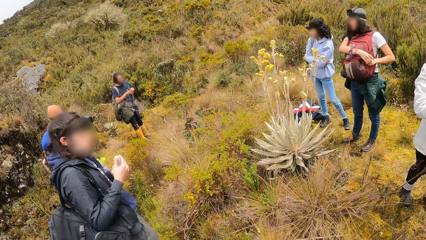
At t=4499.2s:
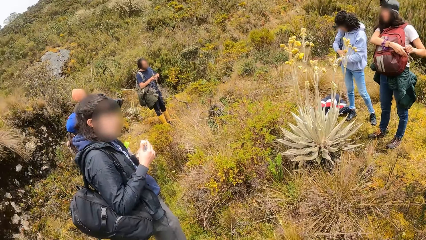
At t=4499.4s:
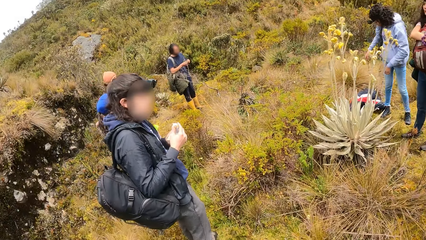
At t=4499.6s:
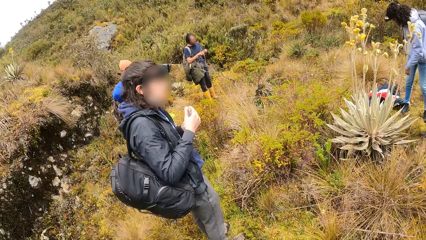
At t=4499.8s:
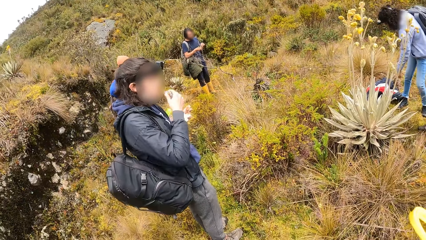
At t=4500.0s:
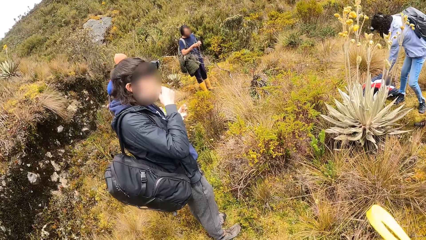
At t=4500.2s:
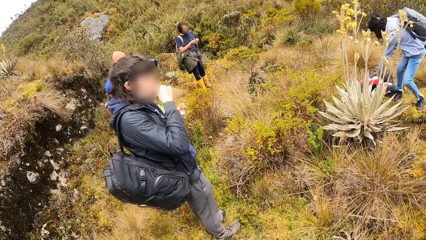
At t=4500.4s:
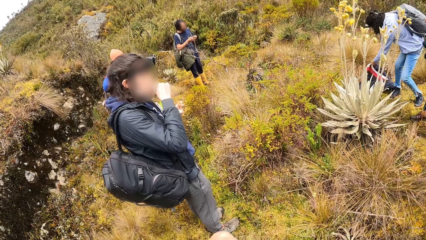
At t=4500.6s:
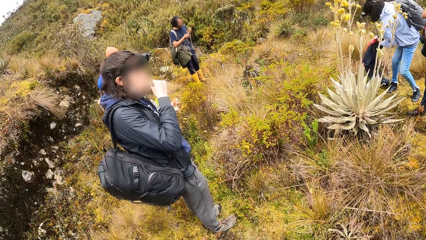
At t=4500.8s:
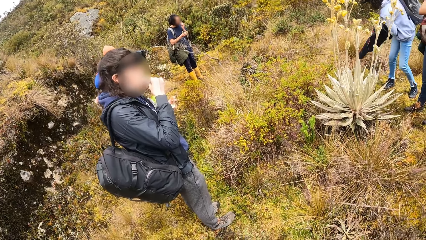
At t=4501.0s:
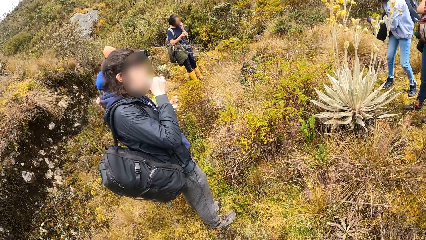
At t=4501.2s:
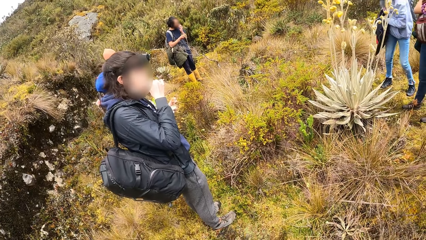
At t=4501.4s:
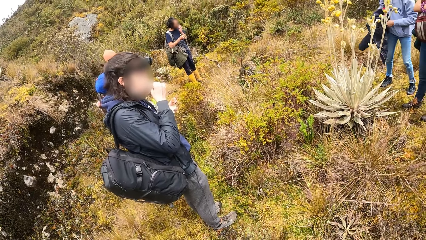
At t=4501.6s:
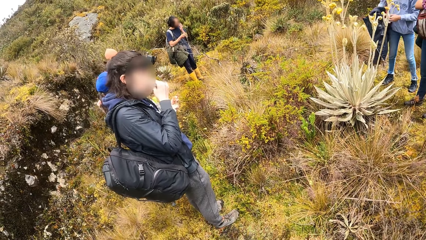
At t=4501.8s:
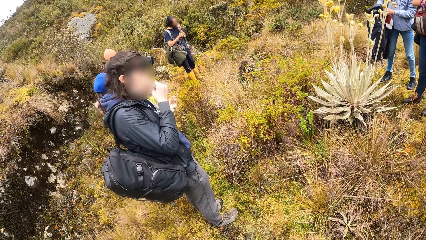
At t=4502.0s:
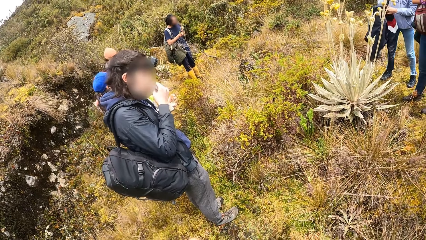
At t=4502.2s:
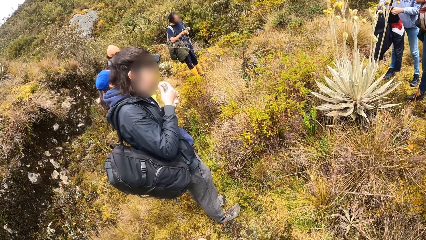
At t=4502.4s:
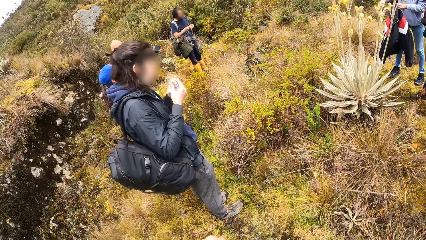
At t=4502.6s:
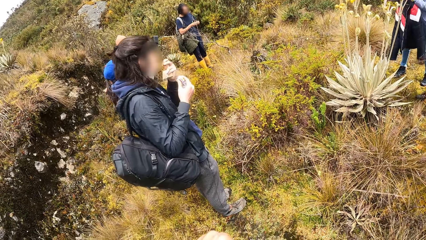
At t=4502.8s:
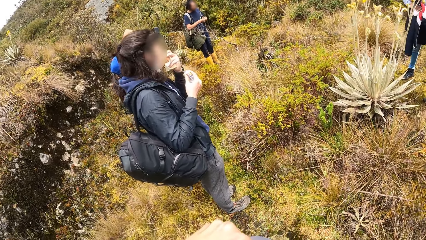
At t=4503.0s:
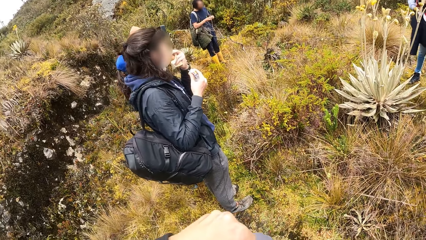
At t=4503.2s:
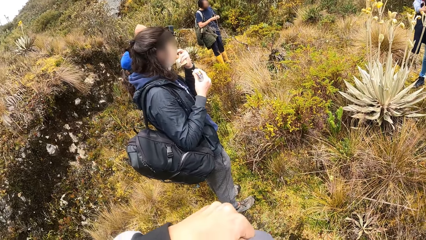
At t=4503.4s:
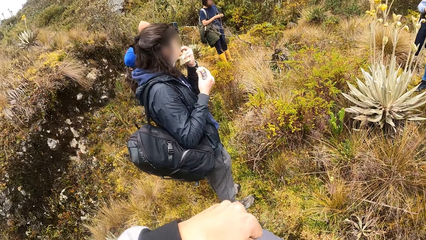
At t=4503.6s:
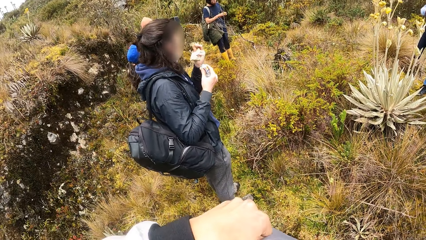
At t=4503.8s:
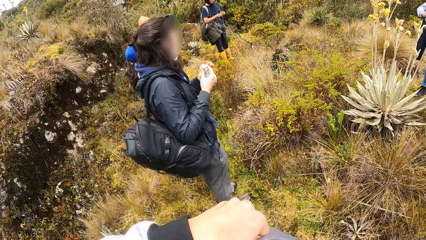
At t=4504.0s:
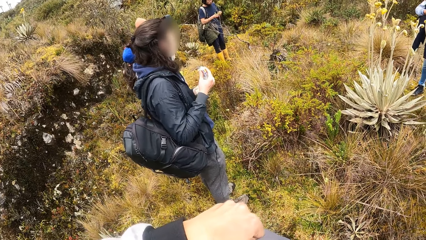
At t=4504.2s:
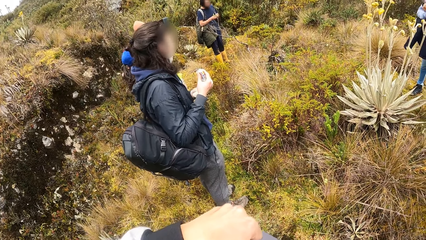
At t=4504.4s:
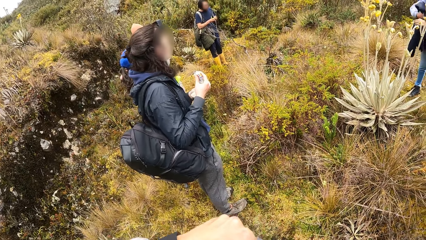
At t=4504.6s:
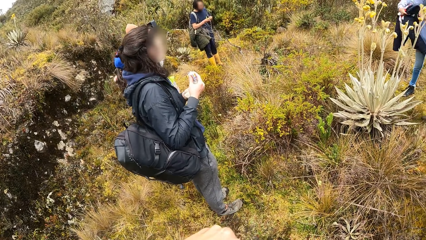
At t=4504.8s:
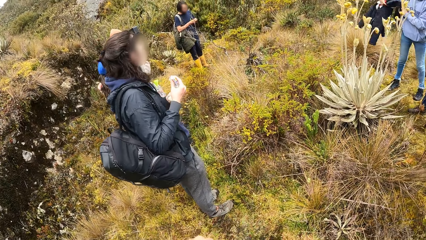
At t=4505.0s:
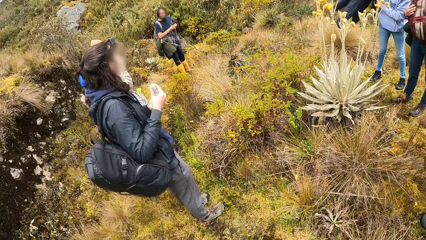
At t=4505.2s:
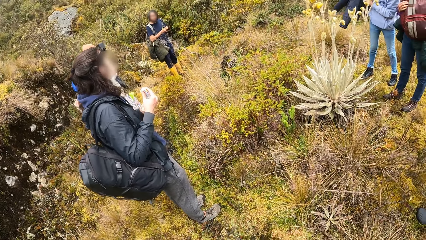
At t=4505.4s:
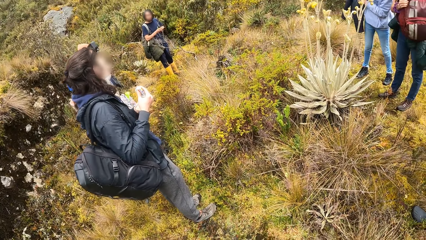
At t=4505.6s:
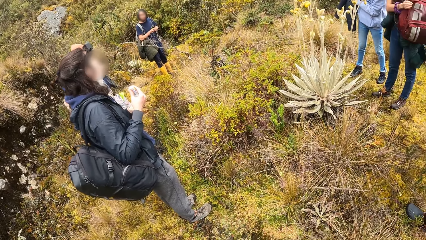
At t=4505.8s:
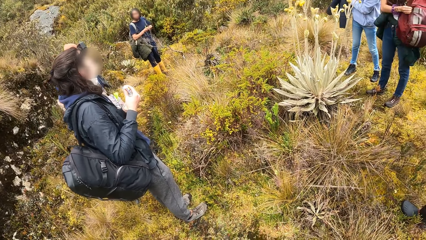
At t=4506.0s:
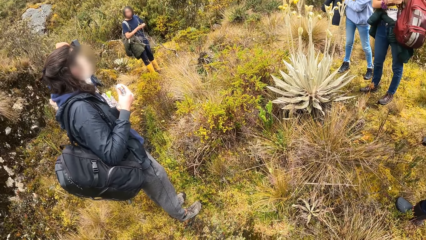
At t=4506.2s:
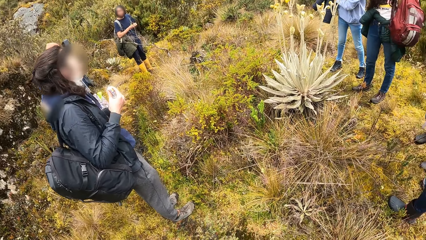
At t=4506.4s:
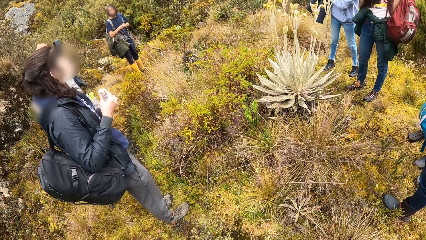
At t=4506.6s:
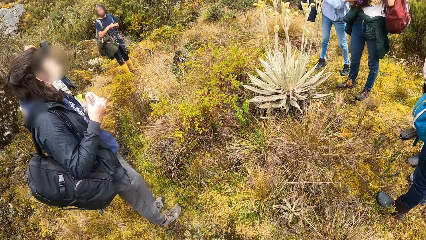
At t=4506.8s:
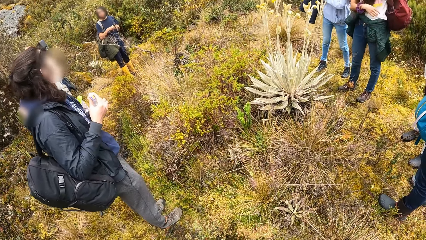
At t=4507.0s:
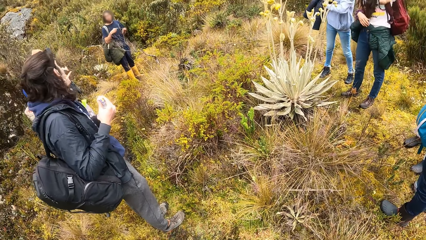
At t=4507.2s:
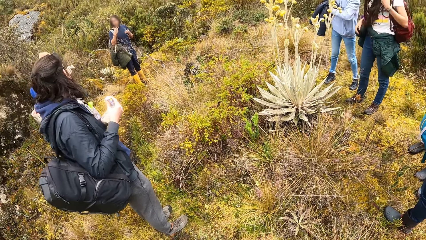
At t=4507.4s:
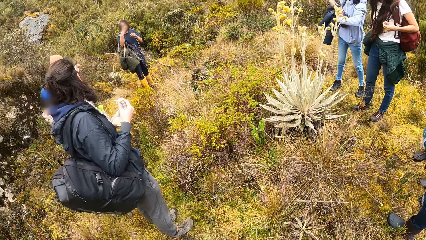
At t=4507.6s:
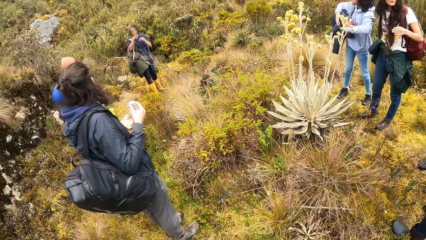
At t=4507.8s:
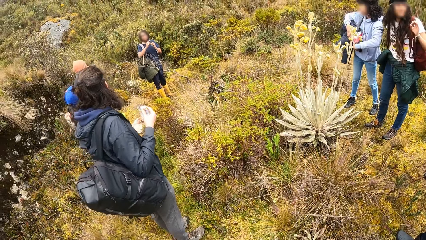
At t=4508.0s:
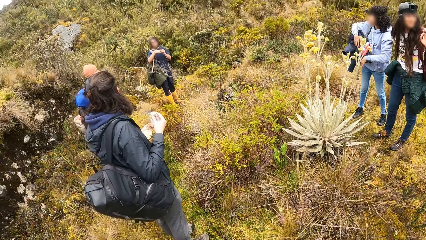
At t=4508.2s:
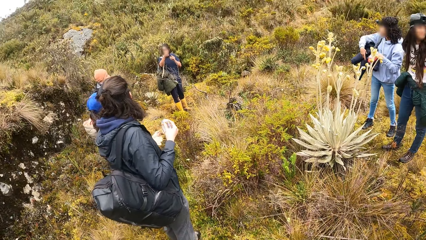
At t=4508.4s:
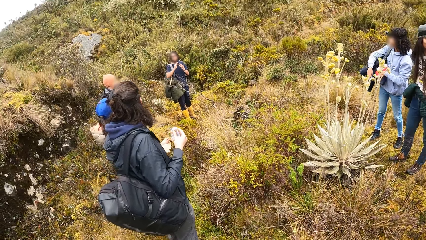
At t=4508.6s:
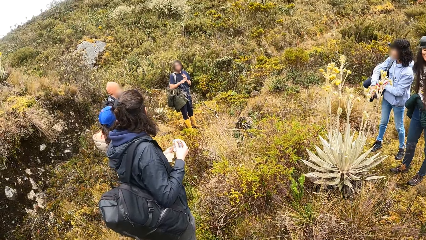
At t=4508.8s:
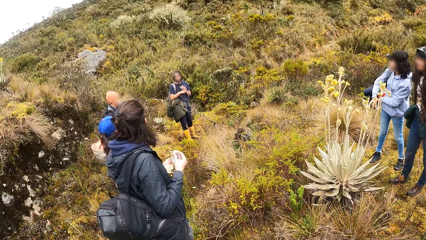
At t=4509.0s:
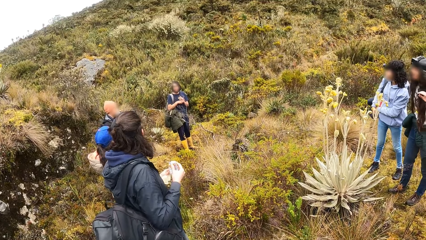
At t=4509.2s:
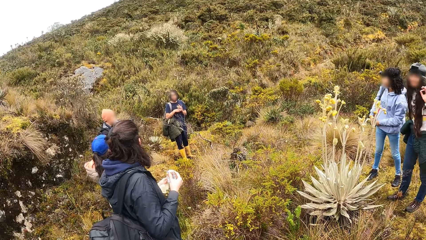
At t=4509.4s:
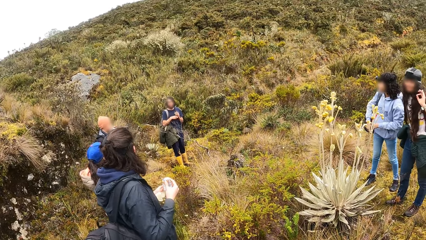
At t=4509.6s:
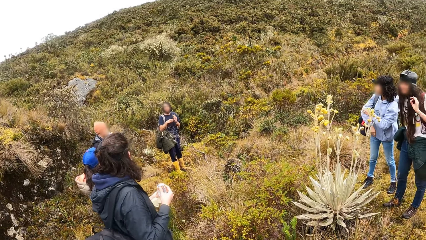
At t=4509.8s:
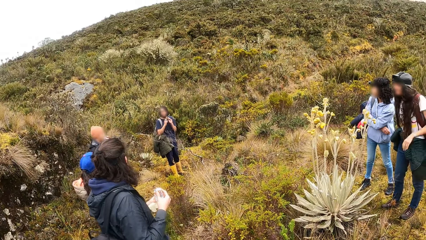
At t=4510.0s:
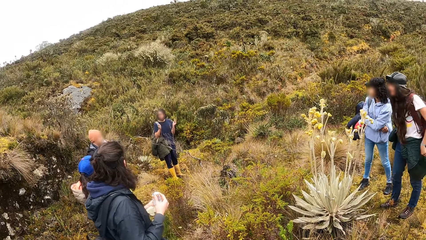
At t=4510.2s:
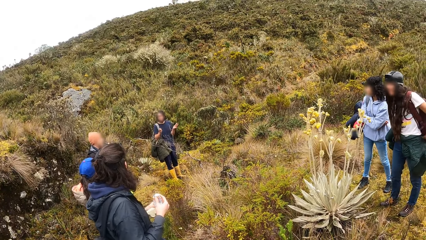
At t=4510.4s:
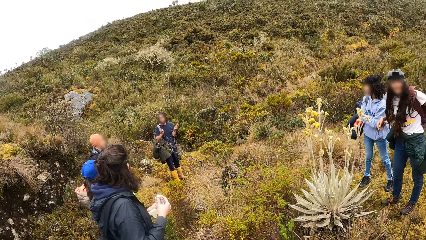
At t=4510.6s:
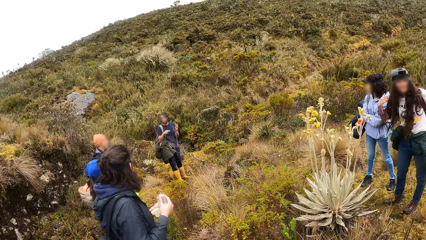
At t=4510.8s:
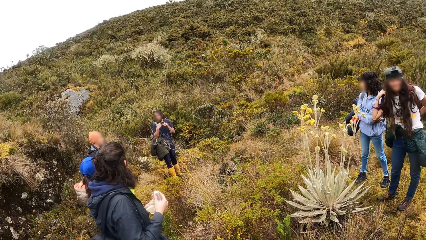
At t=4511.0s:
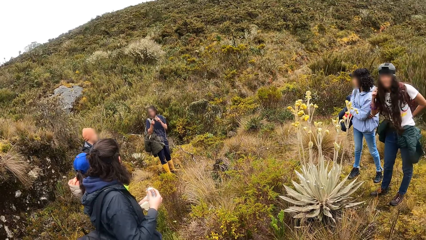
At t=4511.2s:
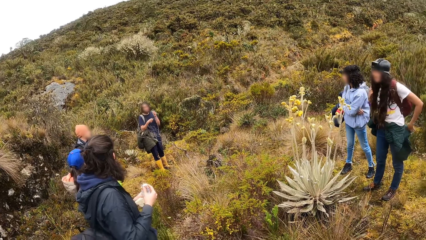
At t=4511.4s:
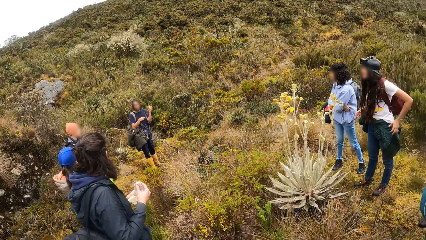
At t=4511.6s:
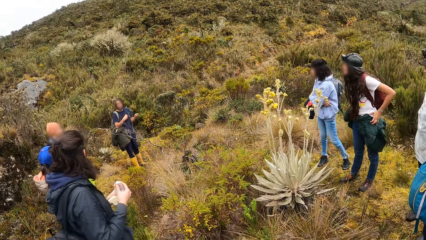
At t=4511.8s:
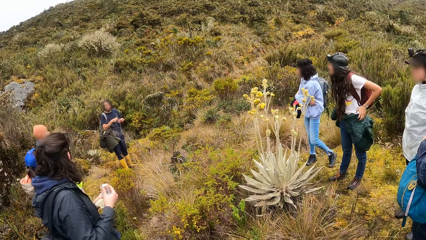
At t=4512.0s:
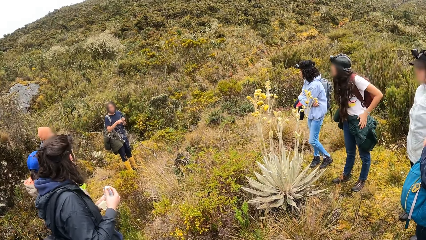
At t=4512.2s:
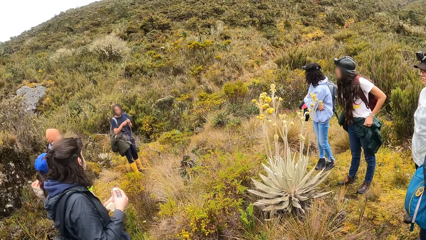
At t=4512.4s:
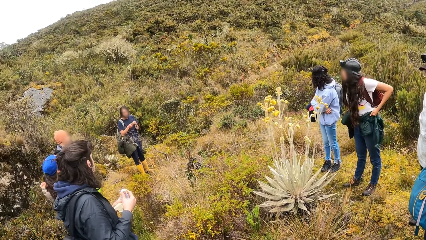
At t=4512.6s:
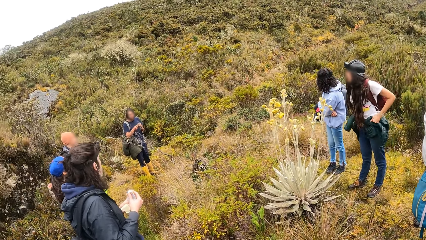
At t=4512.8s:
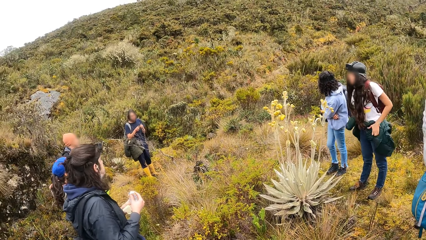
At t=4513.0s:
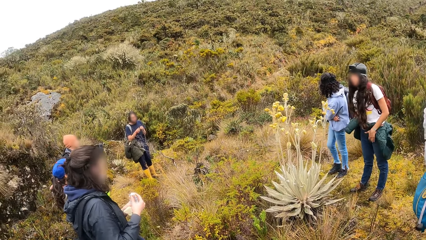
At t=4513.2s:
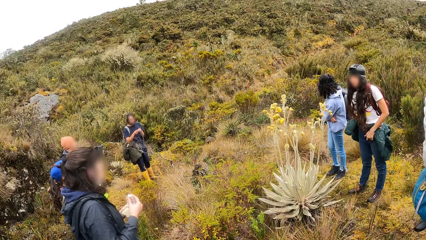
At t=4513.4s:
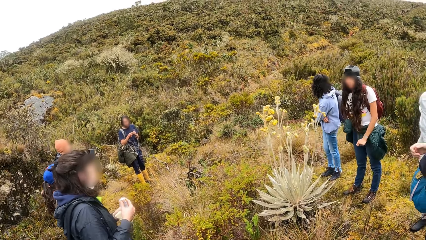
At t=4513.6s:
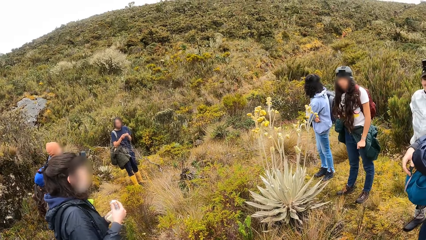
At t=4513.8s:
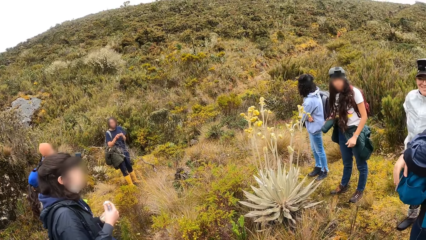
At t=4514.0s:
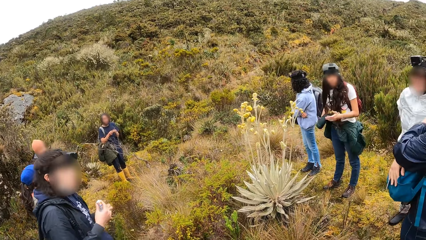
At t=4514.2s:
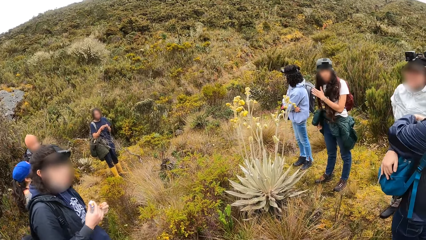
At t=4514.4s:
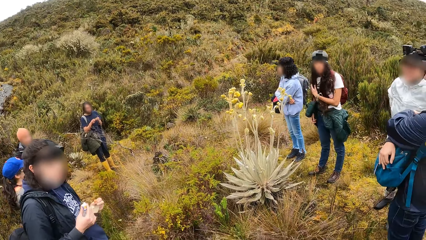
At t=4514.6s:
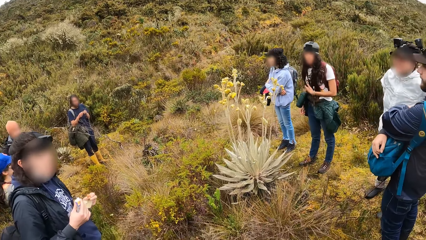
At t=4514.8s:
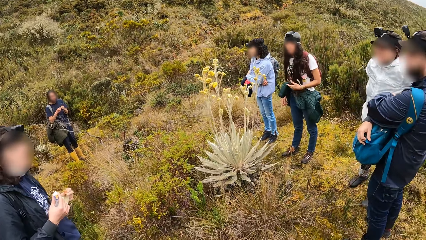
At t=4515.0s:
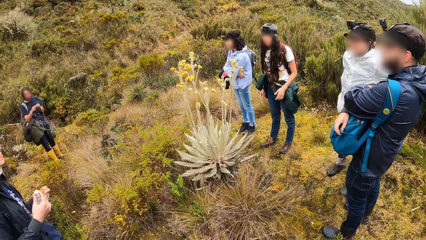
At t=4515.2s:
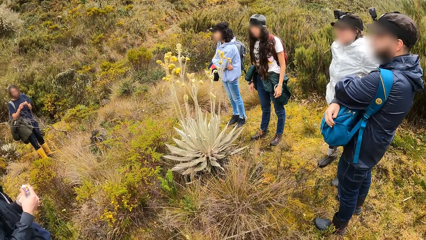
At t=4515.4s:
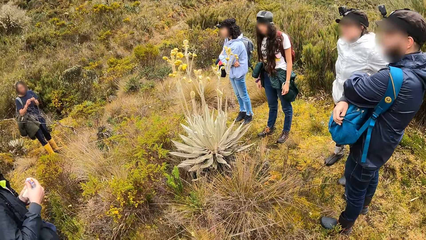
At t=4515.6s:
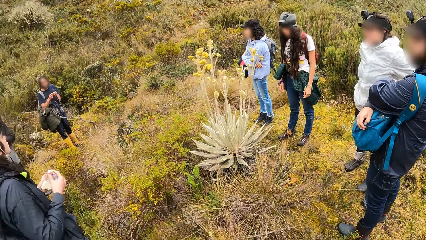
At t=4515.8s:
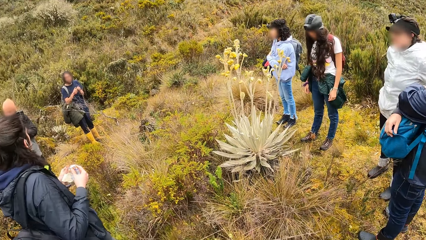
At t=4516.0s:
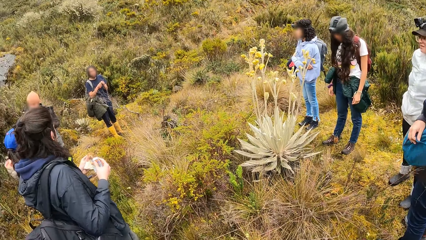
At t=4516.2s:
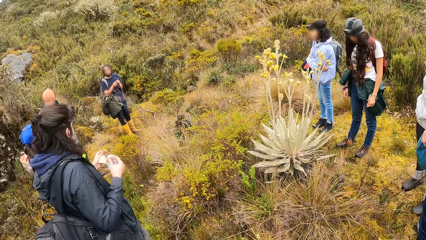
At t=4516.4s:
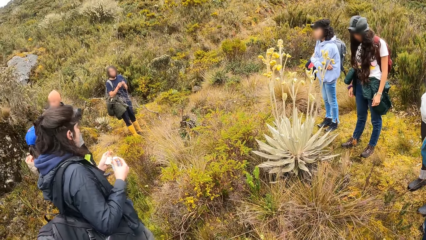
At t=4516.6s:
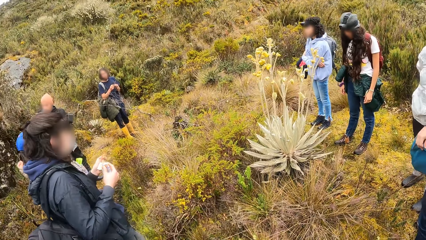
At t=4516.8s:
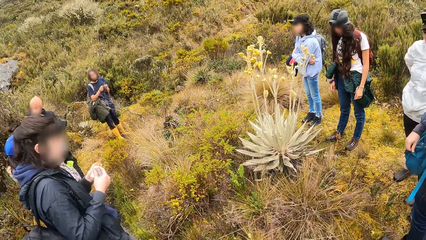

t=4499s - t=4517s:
A woman drops a jacket in her left hand on the ground. Another woman puts the food in her right hand in her mouth. The first woman takes the jacket from the ground with her left hand. The camera wearer looks at the ground. The other woman puts the food in her left hand in her mouth. The camera wearer adjusts the backpack on her shoulder with both hands. A third woman adjusts the backpack on her shoulder. The camera wearer looks at the tour guide. The third woman adjusts a jacket on her waist with both hands. The third woman rubs her hair.
